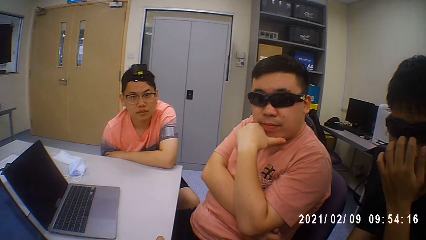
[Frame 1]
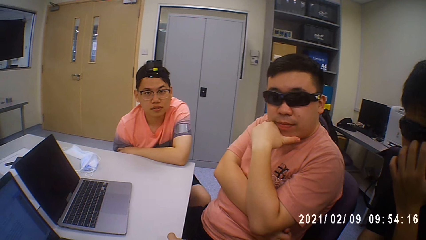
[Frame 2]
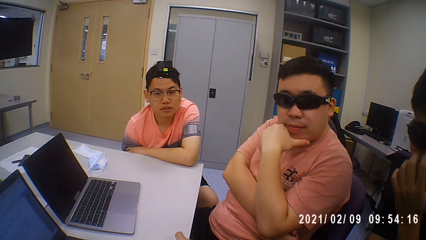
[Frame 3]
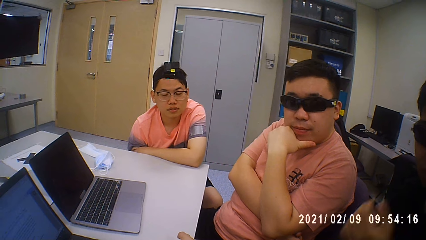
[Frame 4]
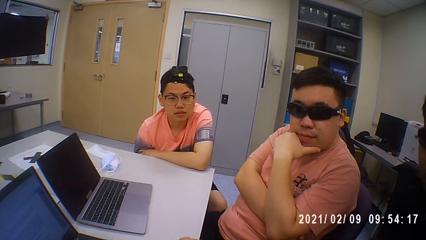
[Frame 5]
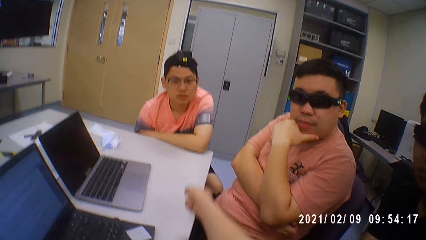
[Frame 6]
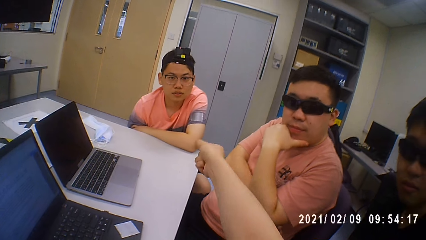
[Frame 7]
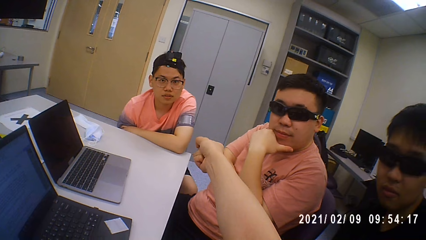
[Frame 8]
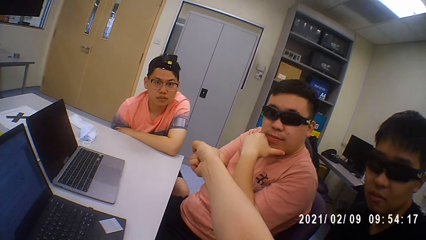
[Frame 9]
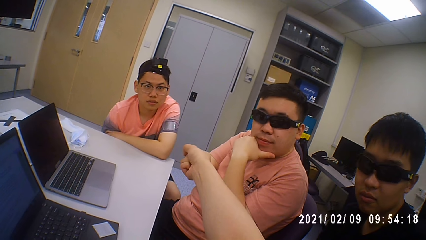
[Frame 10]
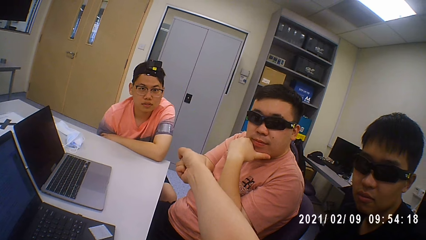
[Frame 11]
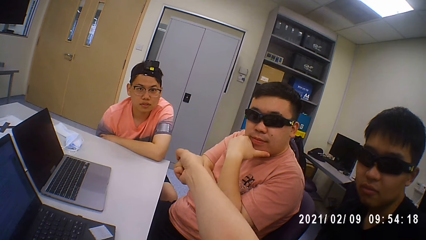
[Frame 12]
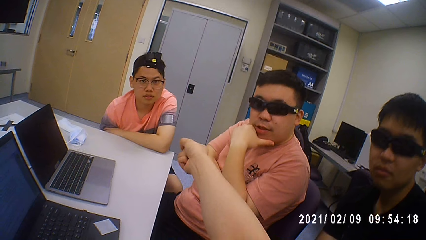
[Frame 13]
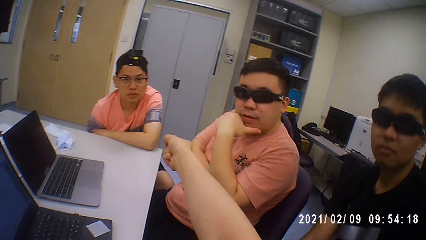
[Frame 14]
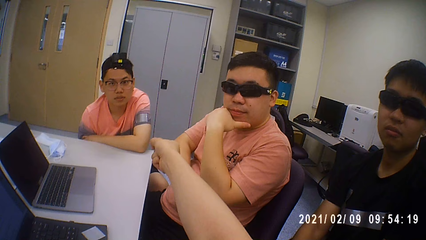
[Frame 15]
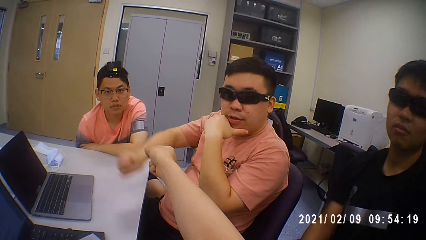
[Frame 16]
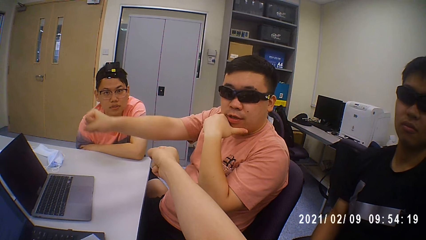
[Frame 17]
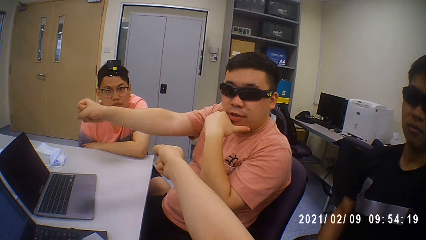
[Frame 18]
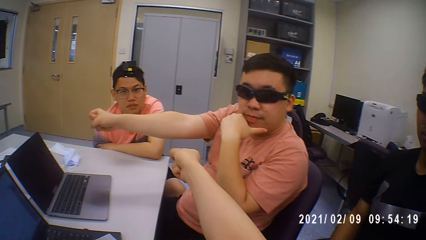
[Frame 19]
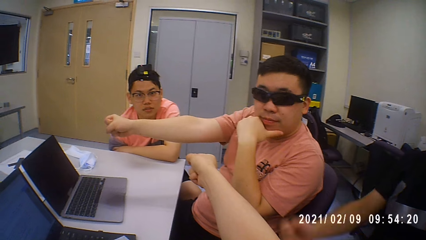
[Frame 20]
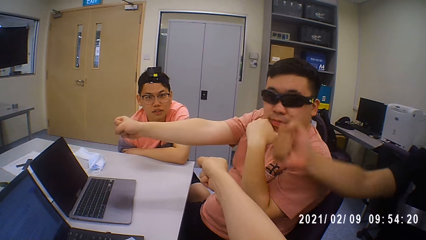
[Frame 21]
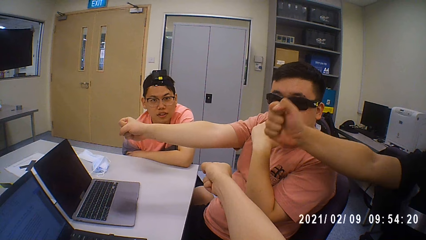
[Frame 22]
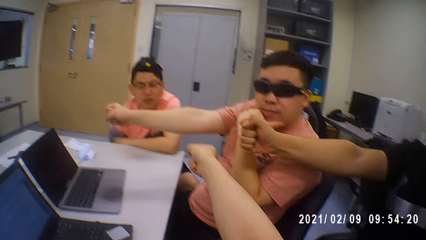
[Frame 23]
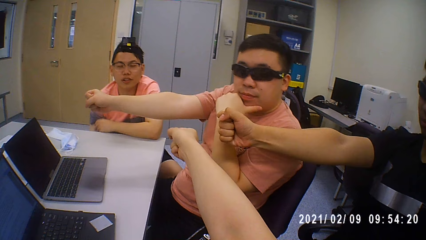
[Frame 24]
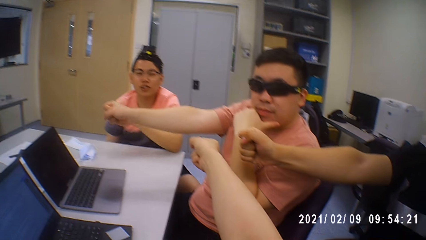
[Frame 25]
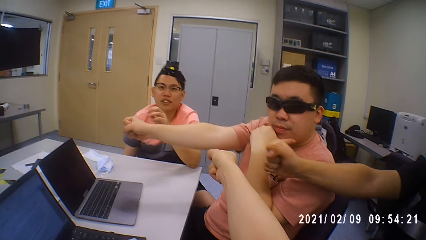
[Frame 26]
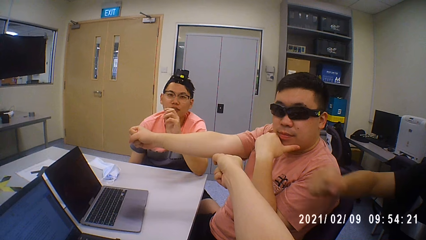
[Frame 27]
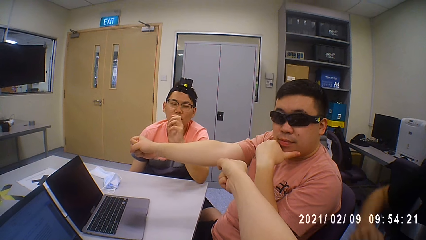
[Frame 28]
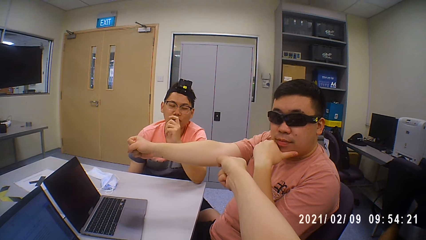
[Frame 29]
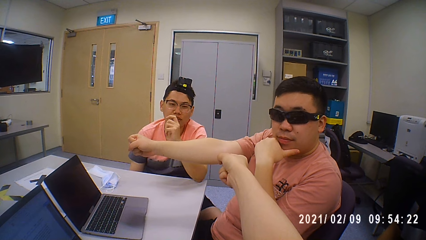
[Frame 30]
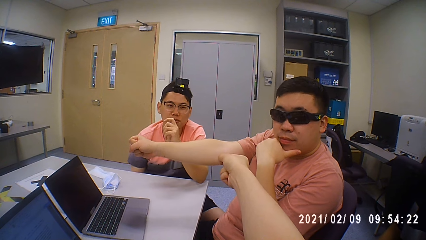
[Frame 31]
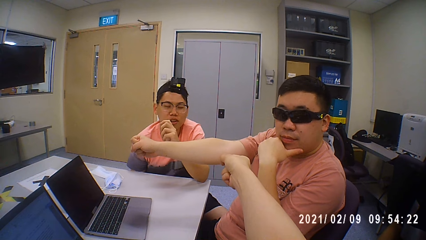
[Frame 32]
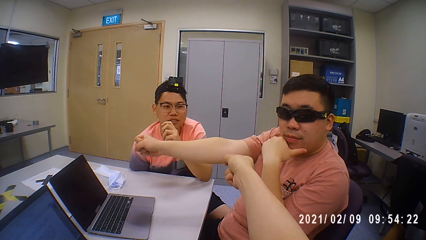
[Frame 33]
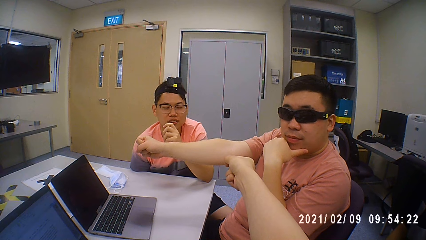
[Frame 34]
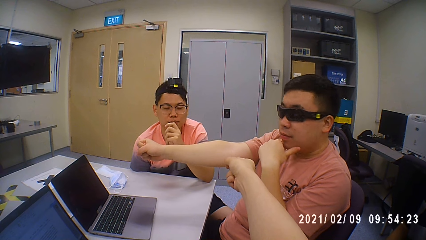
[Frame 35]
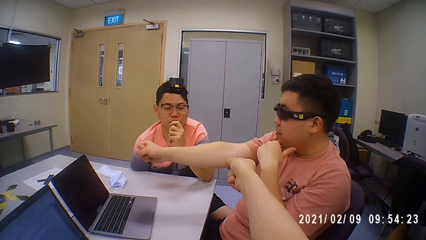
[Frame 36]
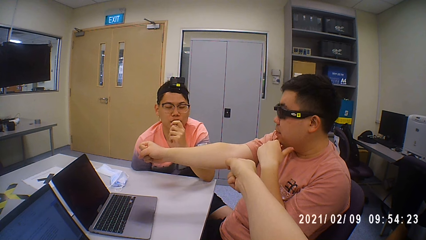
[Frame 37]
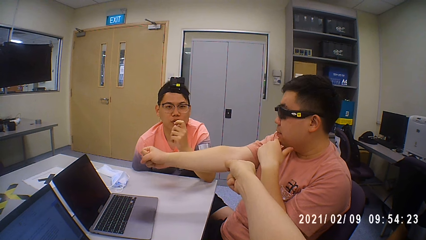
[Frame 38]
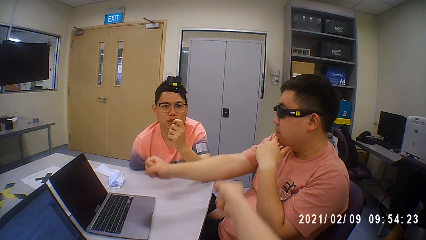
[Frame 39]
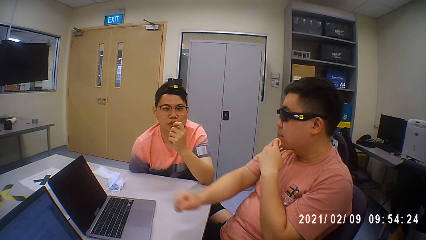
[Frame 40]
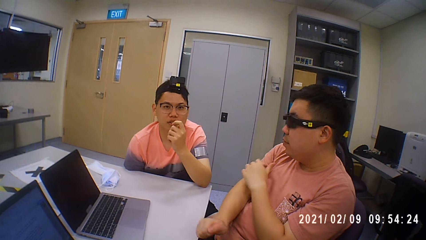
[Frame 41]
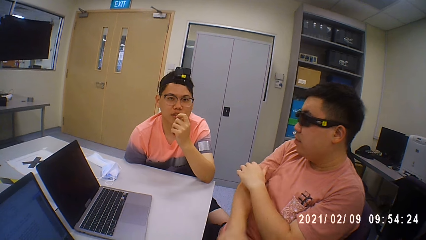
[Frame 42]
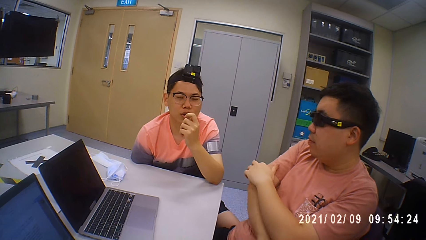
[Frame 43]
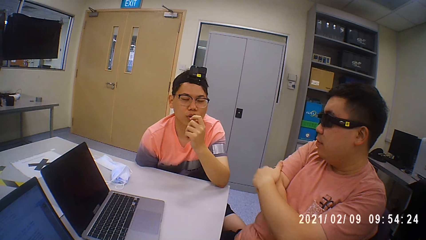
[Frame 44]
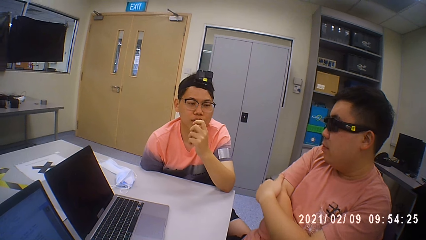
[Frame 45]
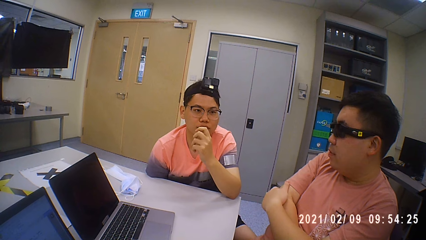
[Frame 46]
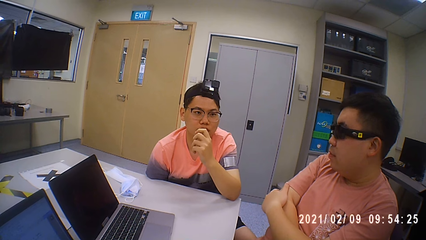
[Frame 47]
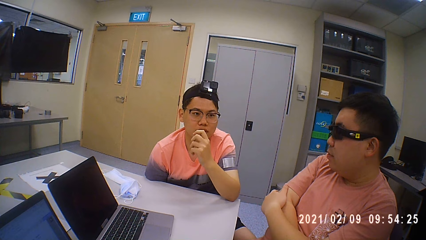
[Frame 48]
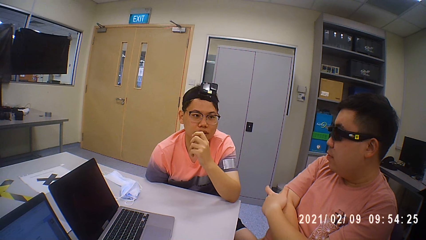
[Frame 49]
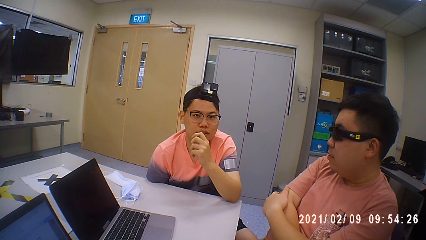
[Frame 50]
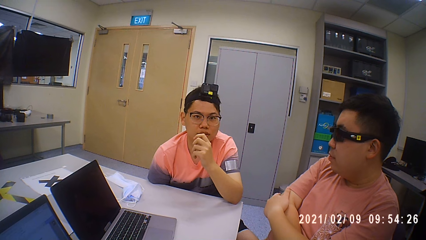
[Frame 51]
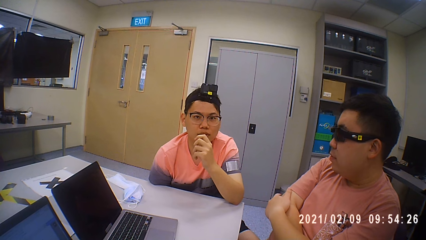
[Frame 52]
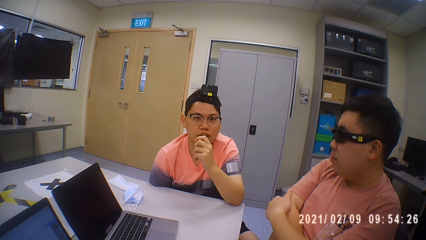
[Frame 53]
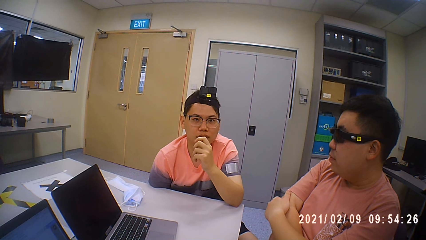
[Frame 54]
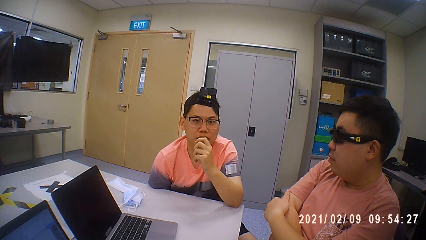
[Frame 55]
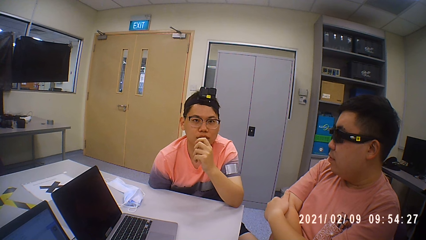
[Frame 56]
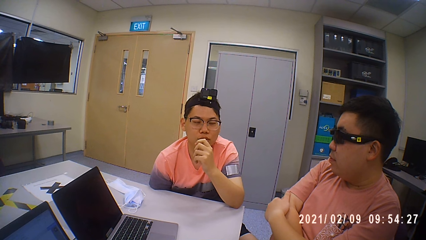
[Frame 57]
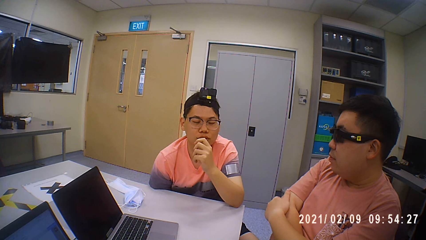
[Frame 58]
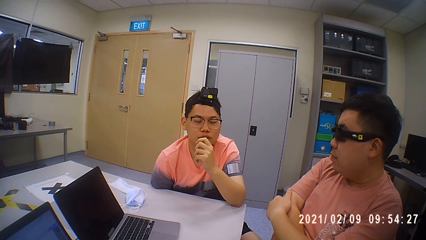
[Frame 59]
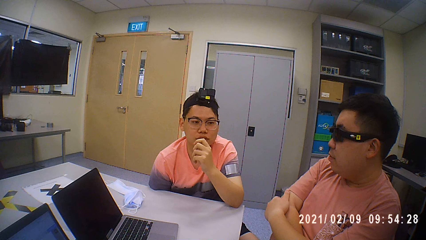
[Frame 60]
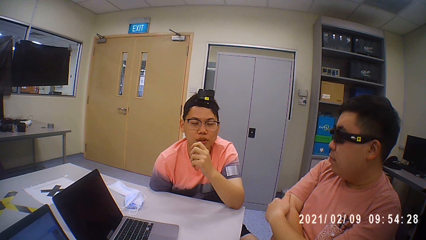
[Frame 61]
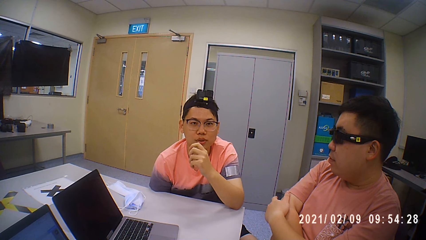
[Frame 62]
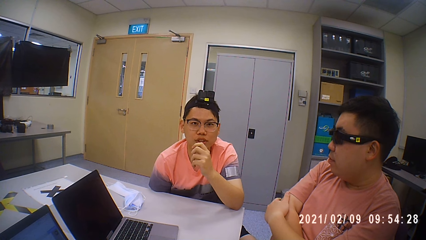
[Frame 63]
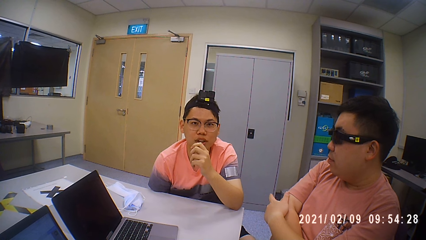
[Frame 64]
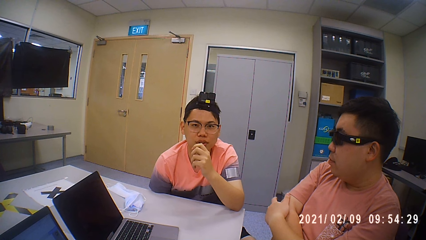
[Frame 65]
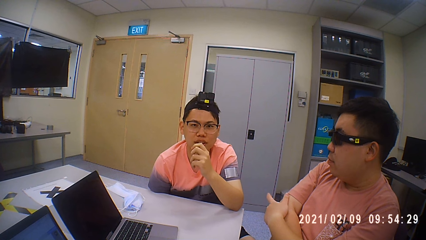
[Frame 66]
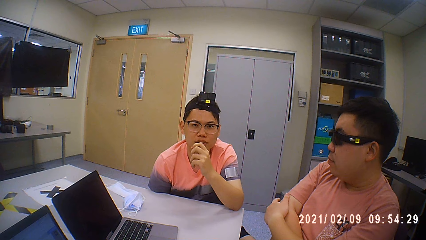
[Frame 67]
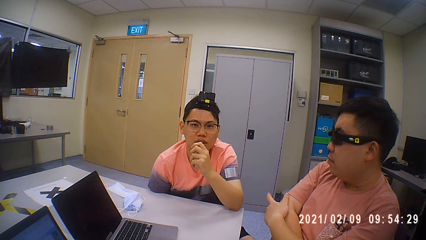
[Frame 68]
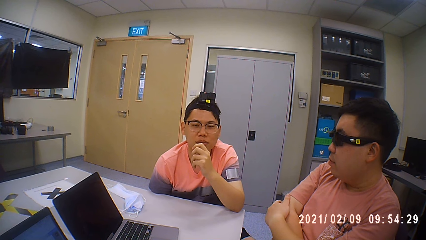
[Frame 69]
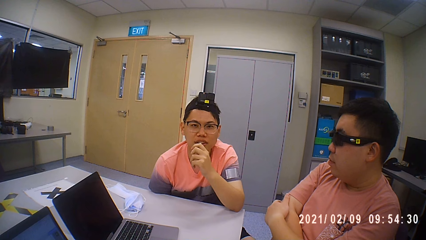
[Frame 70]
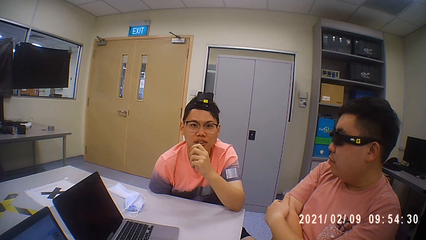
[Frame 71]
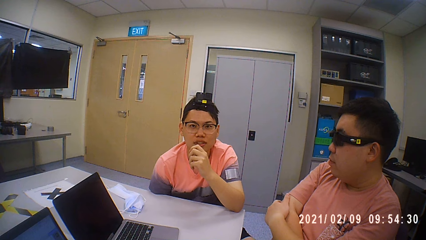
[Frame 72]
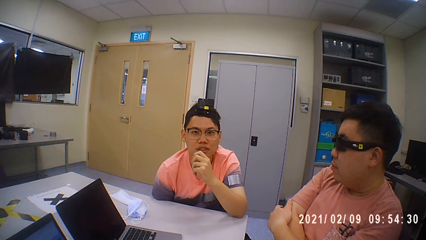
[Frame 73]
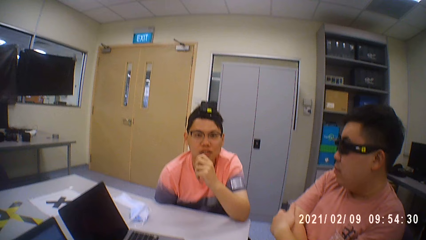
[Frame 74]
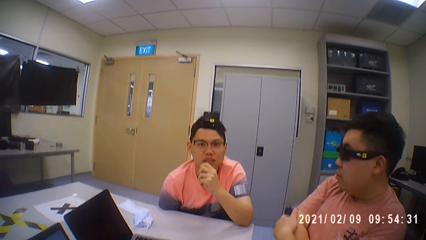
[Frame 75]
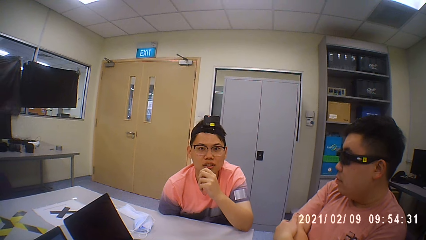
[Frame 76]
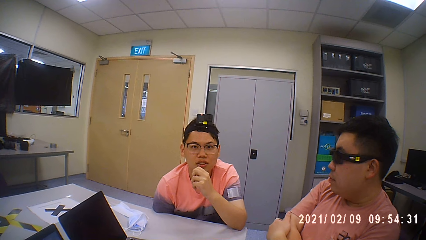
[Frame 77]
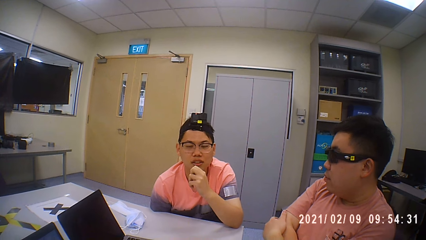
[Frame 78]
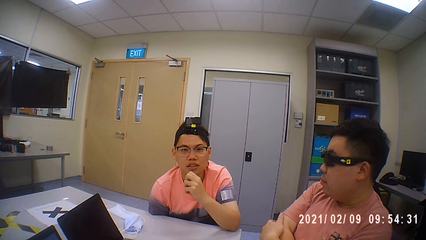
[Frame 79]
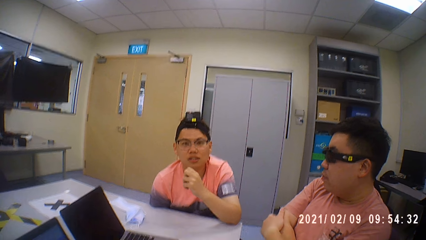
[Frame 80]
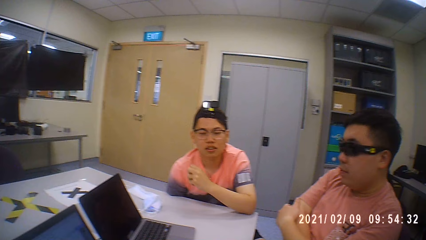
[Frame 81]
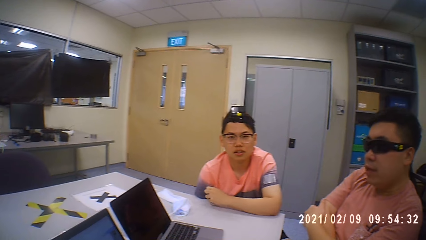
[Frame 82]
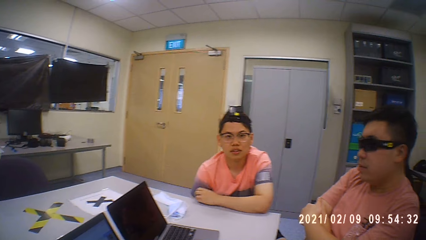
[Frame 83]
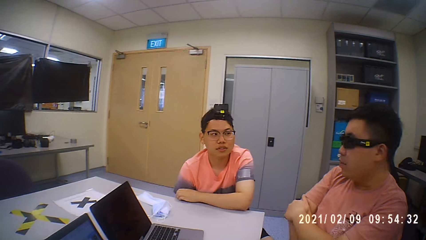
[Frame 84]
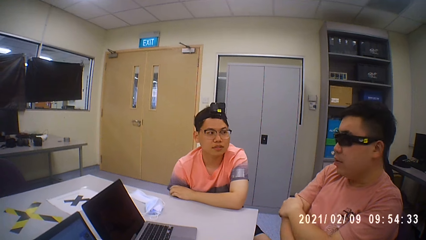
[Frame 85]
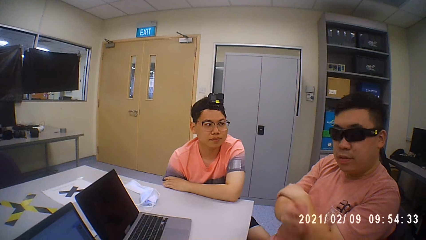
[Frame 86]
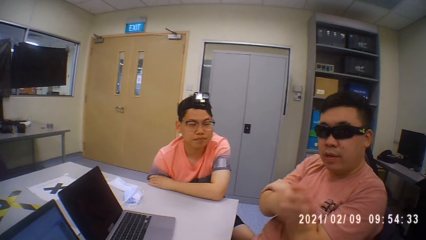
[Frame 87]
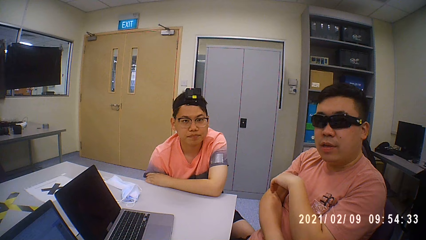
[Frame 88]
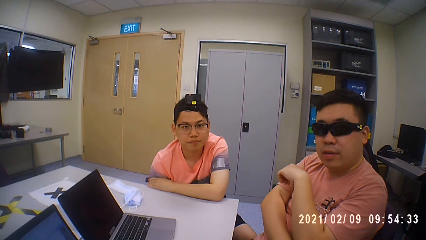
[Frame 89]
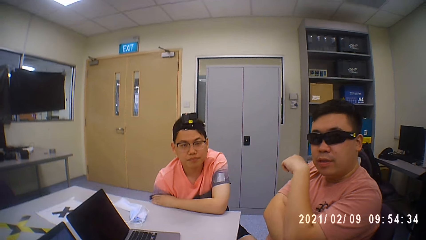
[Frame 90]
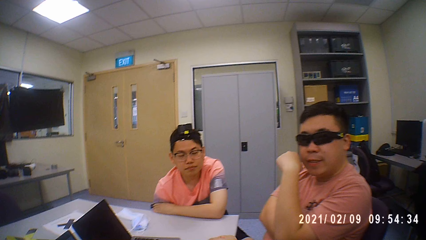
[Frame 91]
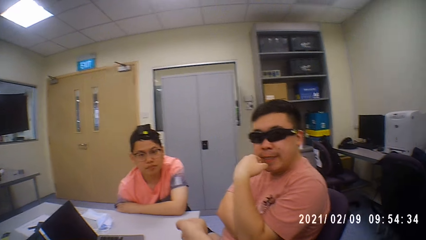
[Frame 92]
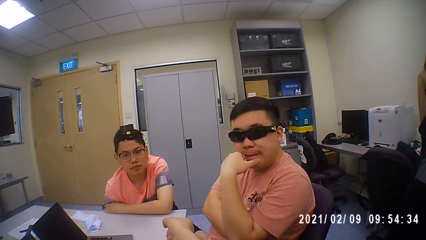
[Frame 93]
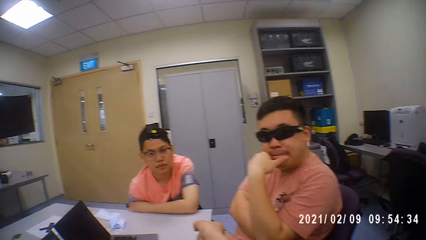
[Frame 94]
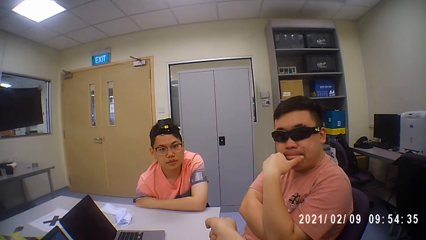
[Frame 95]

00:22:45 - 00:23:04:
The camera wearer raises a hand. They put a hand forward. A person puts a hand forward. Another person puts a hand forward. A man and another man raise hands. A third person talks. The second person puts a hand down. The first person puts a hand down. A man talks with the group. The camera wearer converses with the second person, the first person and the third person.
